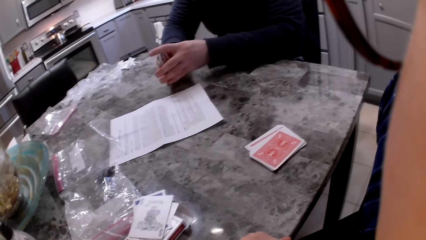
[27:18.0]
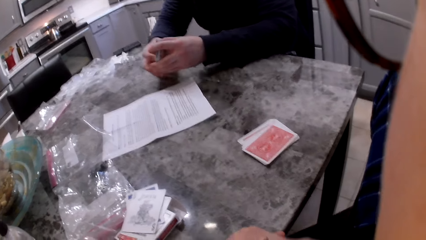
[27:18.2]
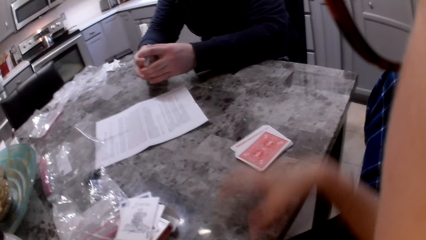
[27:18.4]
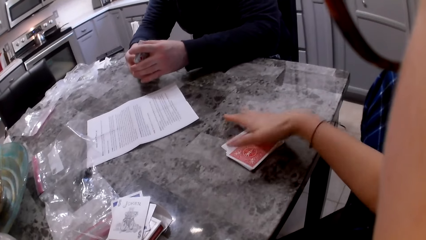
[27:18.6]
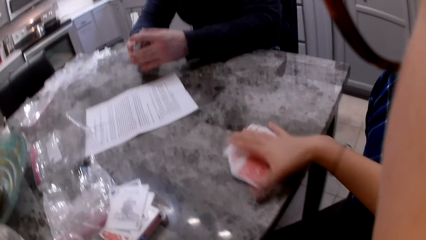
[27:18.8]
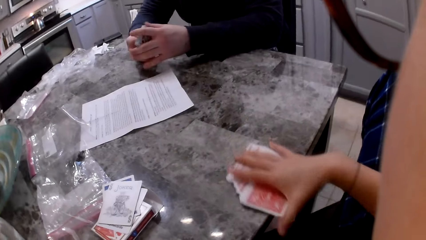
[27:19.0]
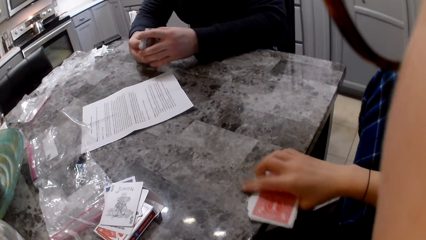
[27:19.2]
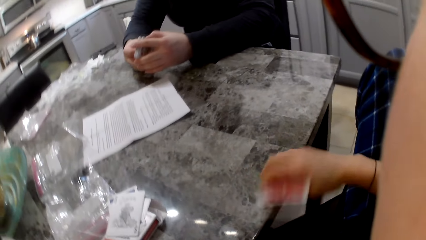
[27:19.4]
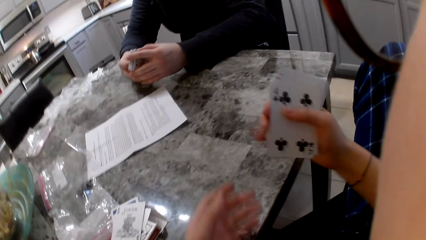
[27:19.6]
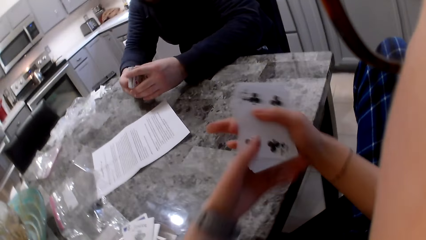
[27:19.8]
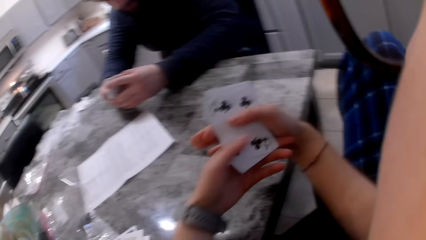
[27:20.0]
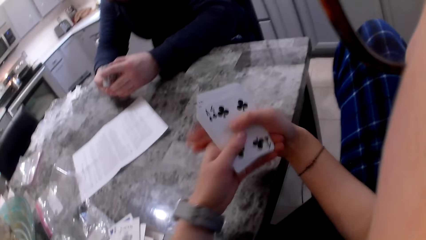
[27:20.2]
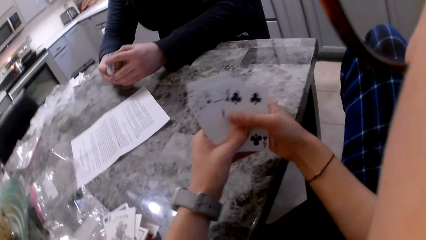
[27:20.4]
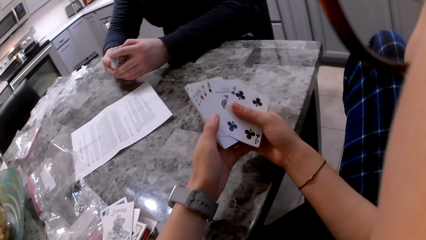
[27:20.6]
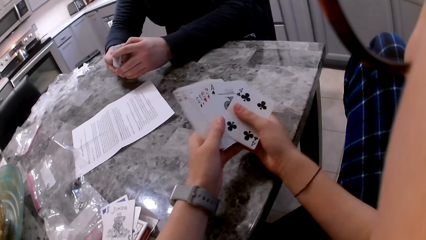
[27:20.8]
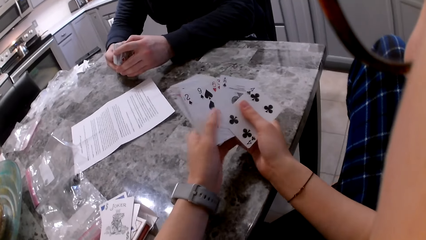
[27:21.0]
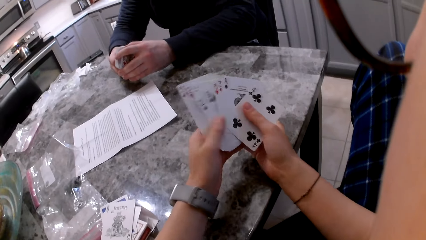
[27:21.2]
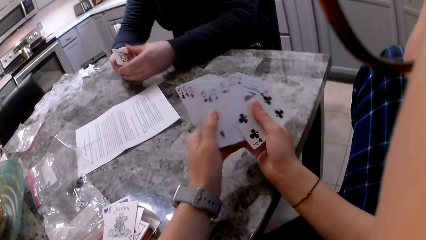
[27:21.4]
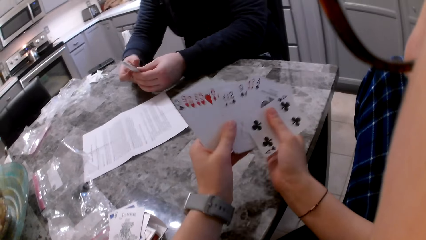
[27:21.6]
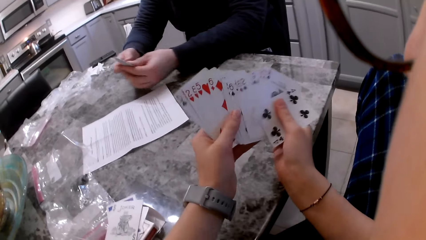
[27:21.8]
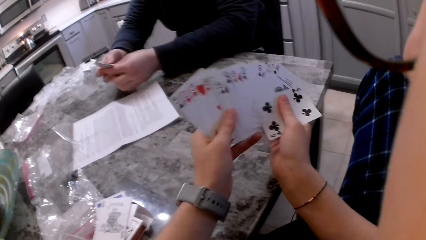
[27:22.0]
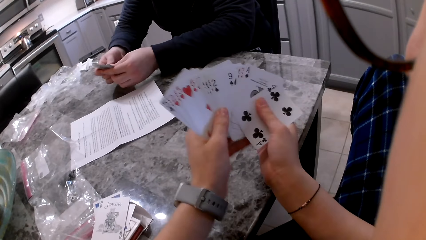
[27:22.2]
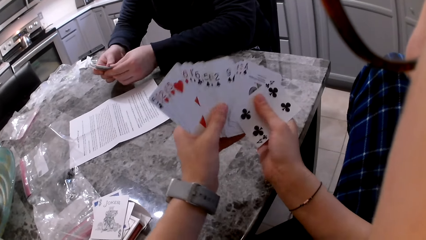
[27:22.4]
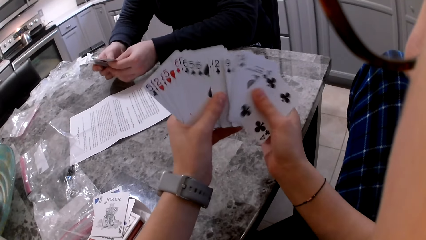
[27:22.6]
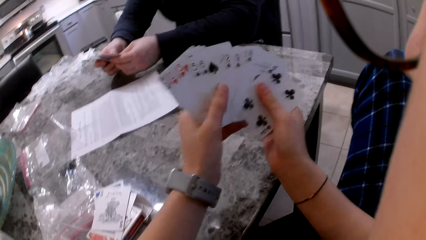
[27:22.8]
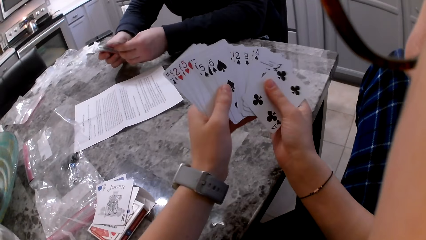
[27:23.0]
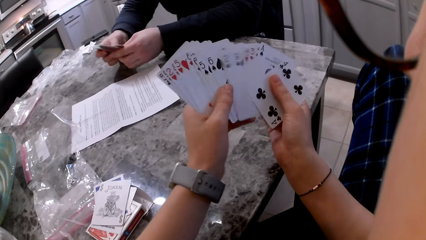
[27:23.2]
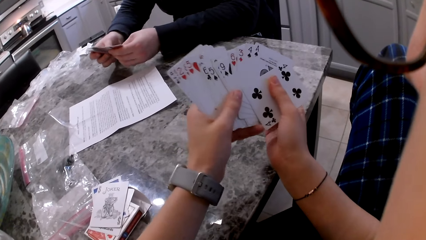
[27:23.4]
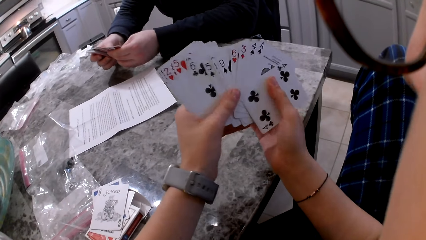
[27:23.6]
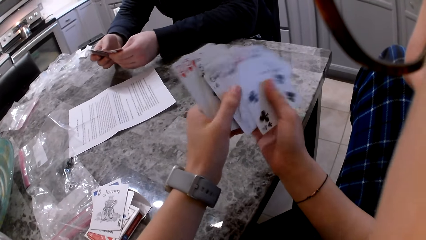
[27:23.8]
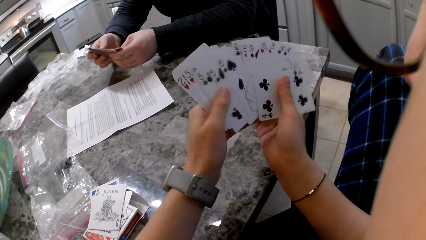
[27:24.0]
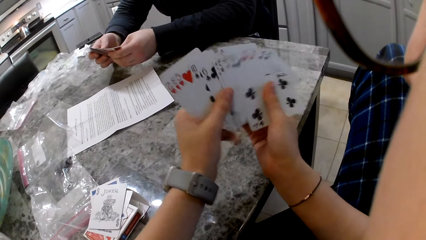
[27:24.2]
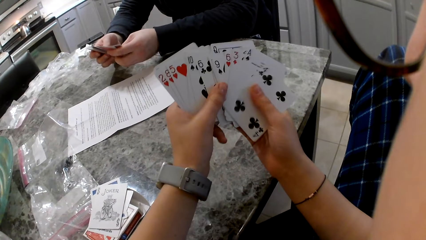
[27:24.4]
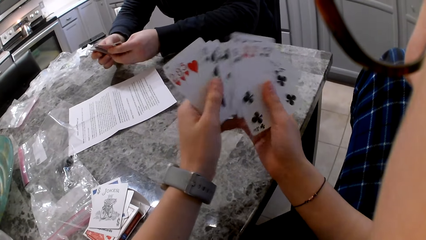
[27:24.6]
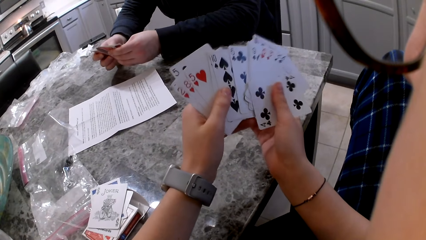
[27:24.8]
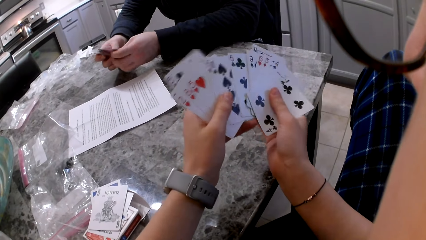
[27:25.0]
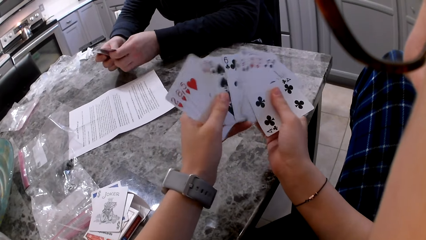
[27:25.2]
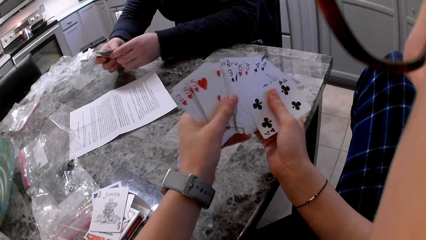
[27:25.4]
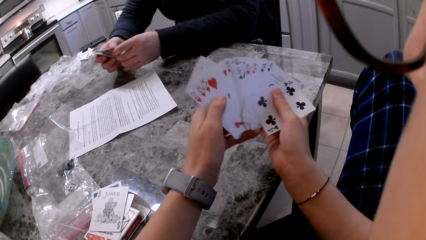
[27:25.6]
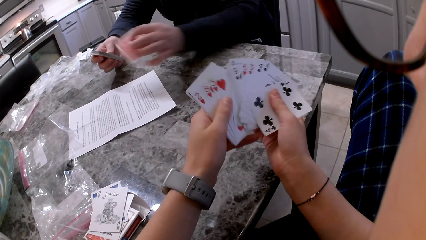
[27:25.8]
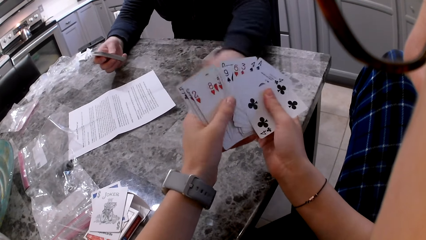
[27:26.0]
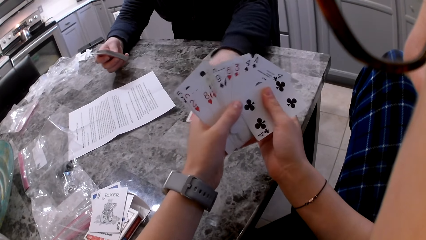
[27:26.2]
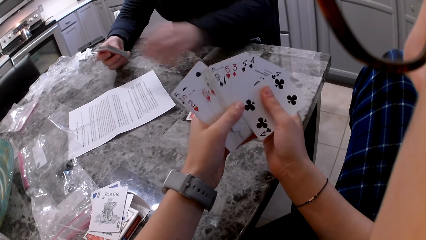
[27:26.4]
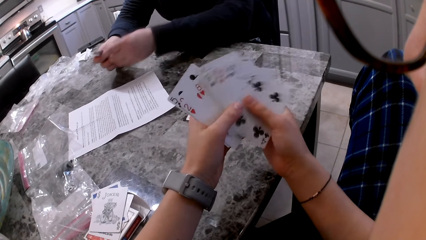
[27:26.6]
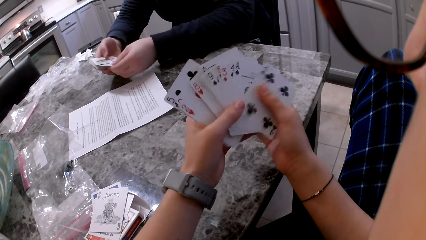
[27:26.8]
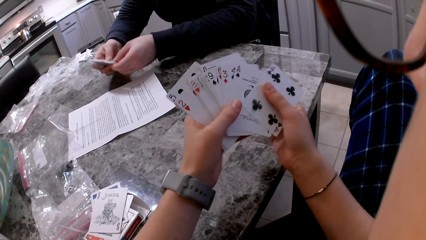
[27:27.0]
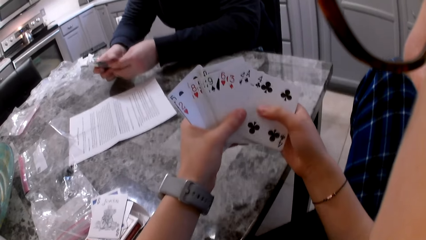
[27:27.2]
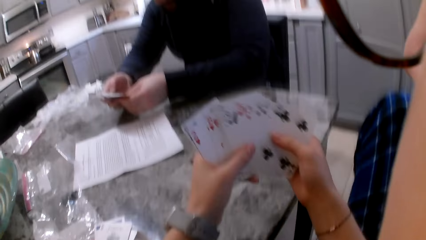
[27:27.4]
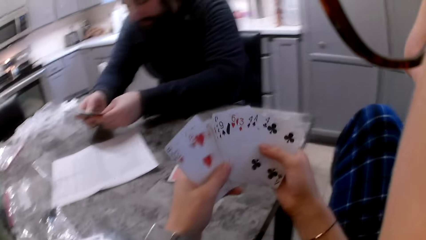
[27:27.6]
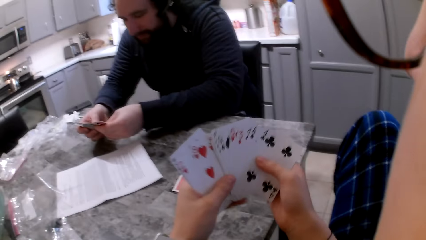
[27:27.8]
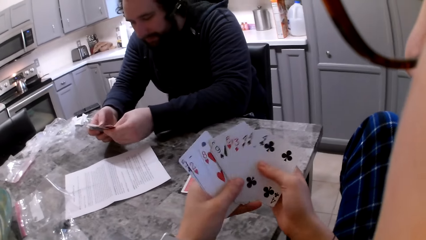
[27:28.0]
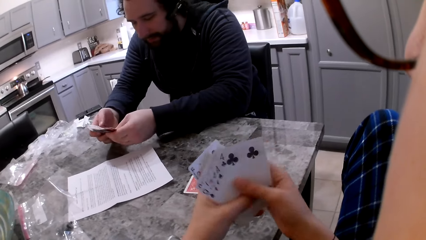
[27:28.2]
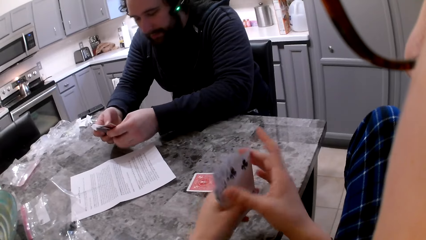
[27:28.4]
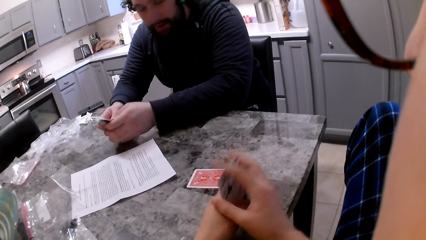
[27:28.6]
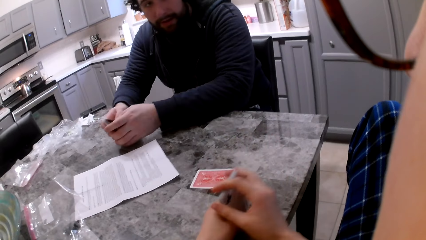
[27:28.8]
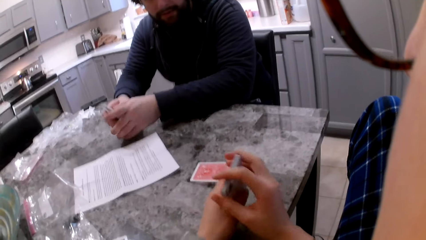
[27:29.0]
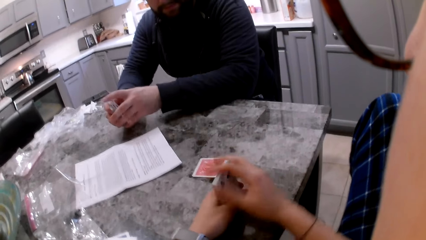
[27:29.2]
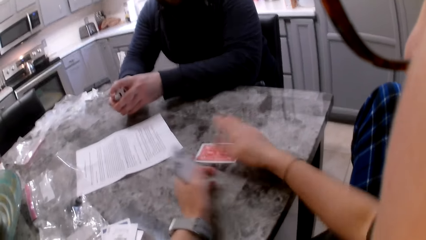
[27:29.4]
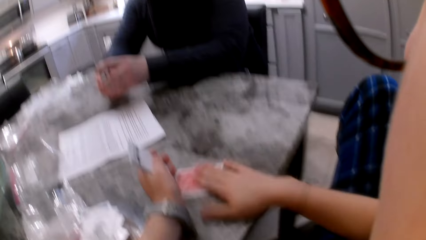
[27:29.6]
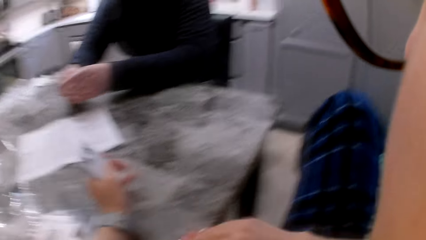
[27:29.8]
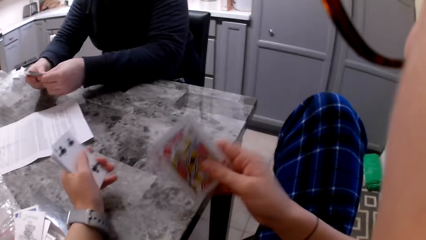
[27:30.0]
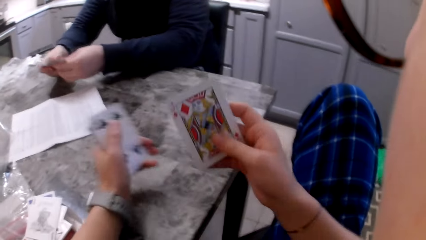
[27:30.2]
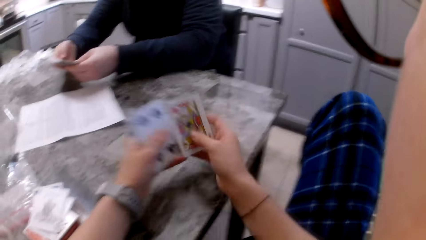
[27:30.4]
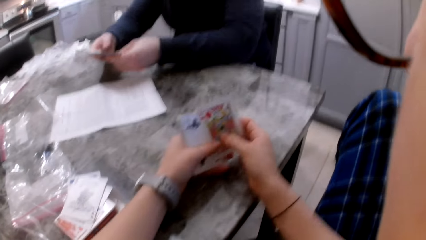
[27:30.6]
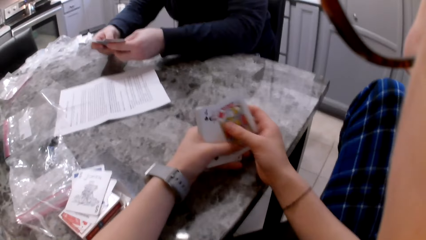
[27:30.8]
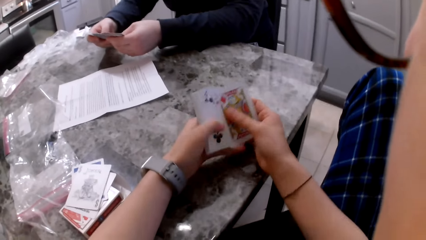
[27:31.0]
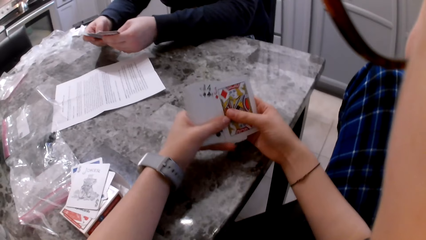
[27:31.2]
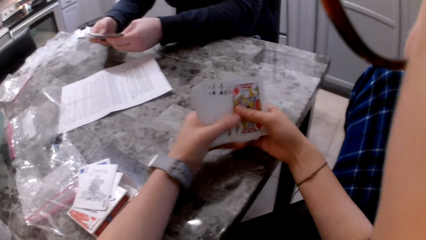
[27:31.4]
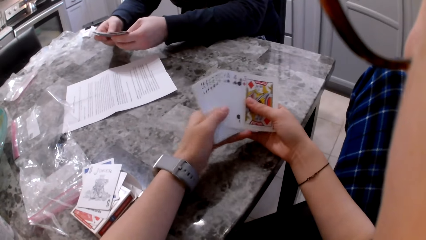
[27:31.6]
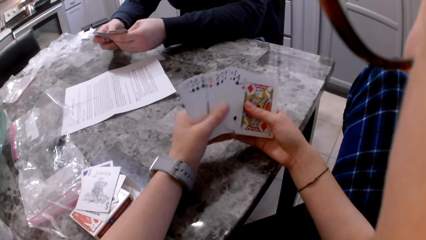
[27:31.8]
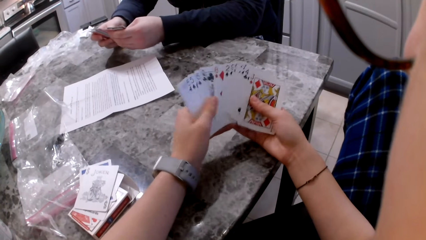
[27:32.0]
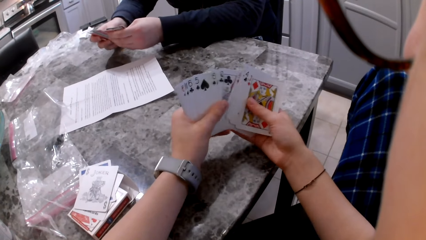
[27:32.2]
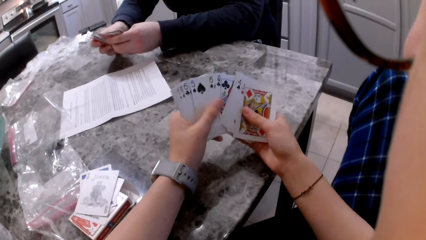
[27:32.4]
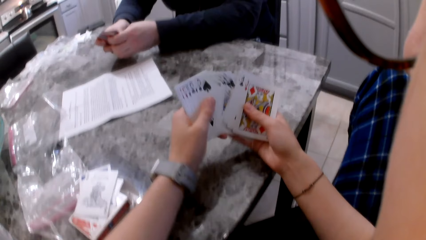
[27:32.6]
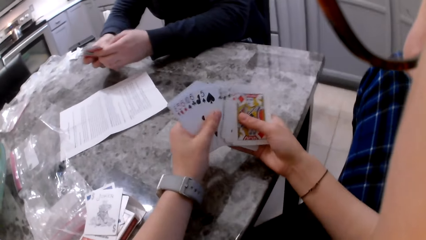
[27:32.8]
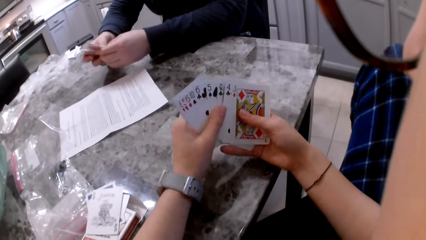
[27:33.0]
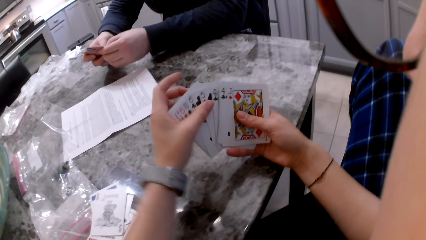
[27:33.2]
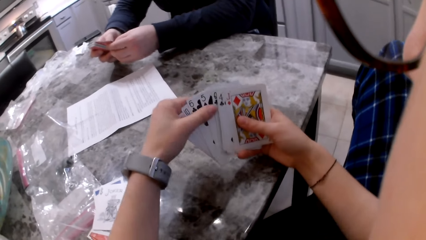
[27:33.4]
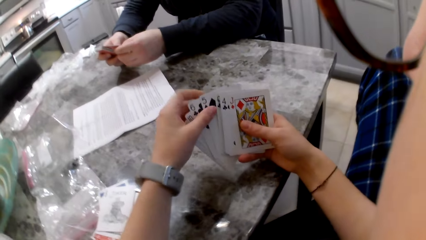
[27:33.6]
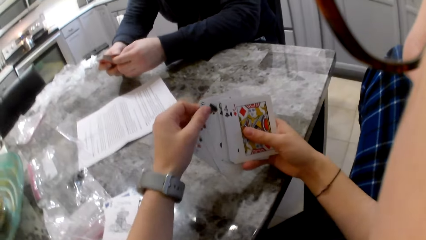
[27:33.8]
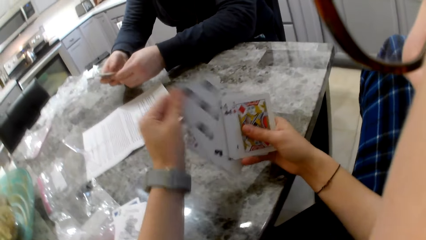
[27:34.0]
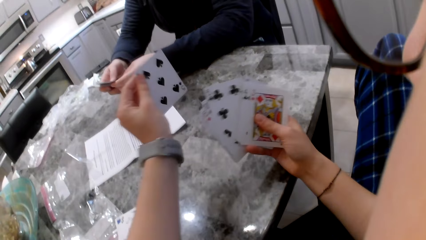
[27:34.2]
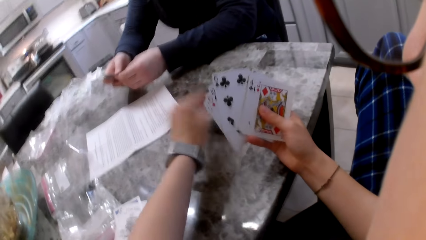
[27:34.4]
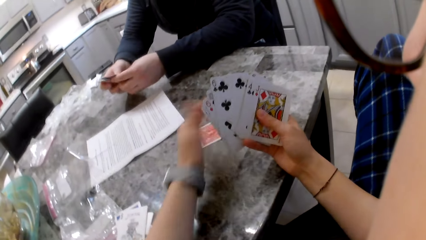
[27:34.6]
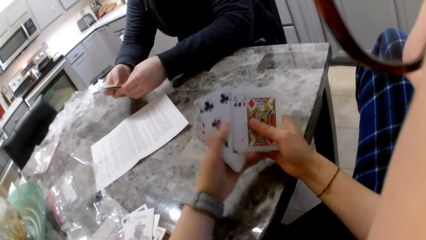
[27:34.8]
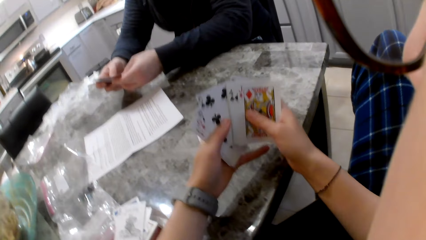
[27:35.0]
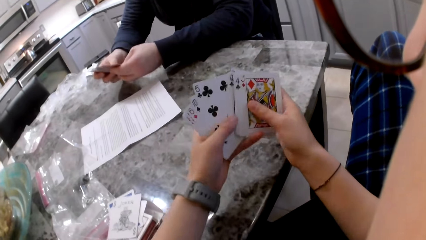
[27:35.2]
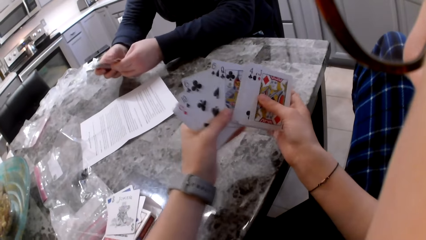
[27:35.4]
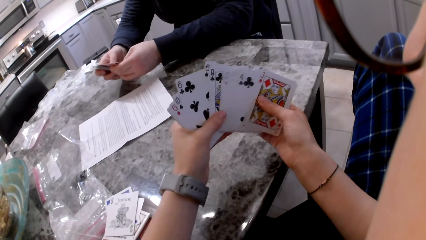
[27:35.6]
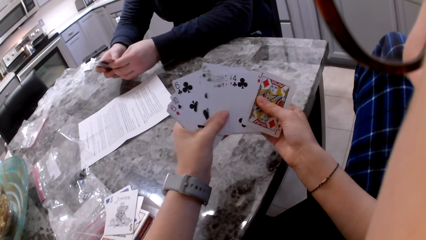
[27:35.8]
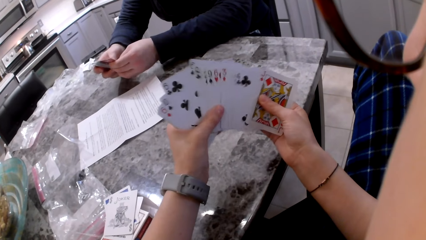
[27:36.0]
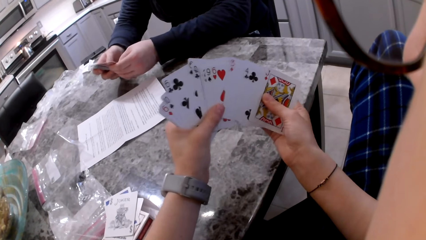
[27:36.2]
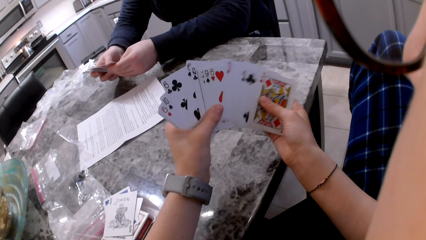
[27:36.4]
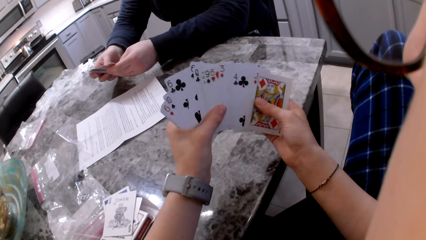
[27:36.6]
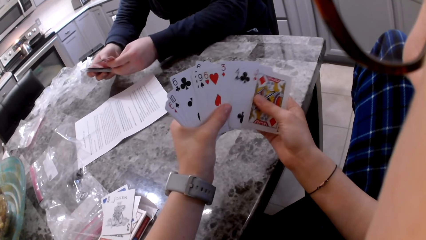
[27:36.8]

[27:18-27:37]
A man aligns cards in his hands. The camera wearer picks the cards on the counter with her right hand. She shuffles her cards. The man shuffles cards in his hands. The man picks a card with his left hand and drops the card on the counter or table. The man shuffles cards in his hands. The camera wearer shuffles cards in the hands. She aligns the cards on the table. The man aligns the cards in his hands. The camera wearer picks the card on the counter. The man shuffles the cards in his hands. The camera wearer shuffles her cards. She picks a card with her left hand and drops the card on the counter. The man shuffles the cards in his hands. The camera wearer shuffles her cards.
